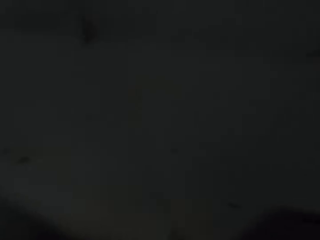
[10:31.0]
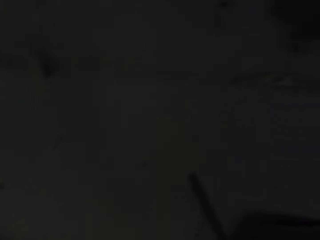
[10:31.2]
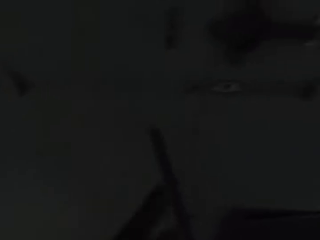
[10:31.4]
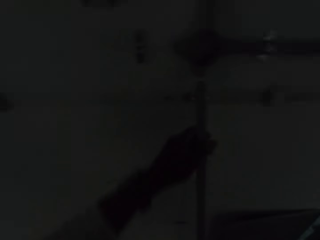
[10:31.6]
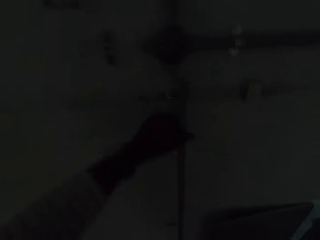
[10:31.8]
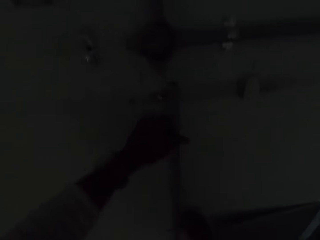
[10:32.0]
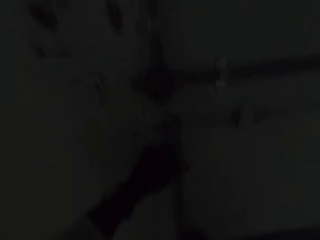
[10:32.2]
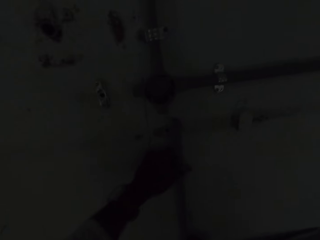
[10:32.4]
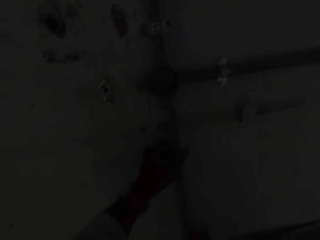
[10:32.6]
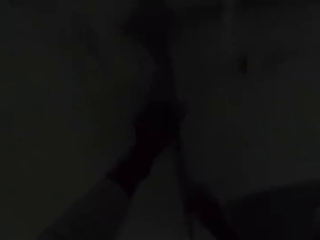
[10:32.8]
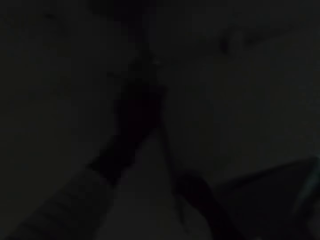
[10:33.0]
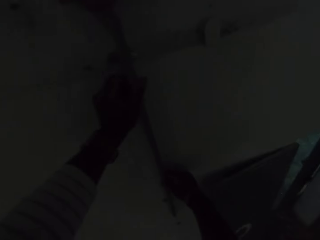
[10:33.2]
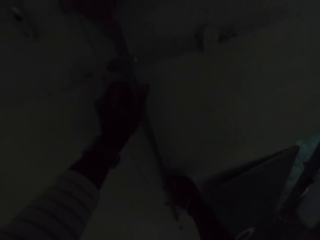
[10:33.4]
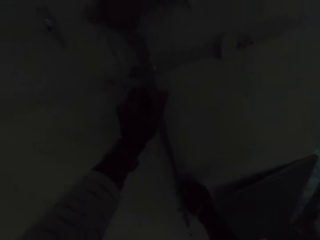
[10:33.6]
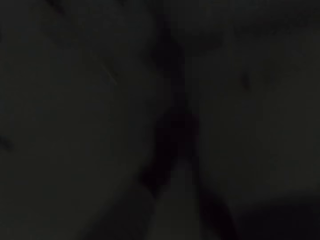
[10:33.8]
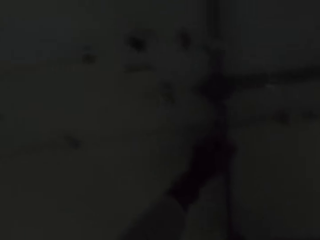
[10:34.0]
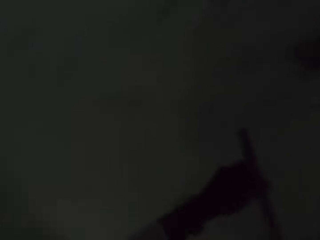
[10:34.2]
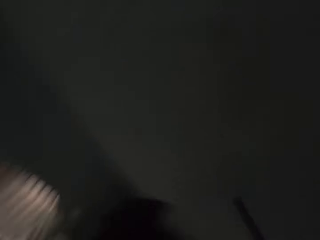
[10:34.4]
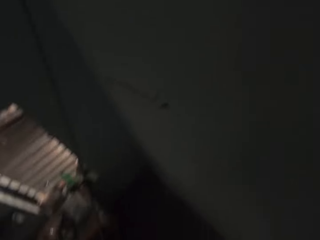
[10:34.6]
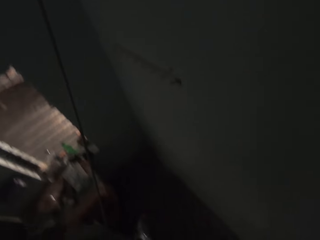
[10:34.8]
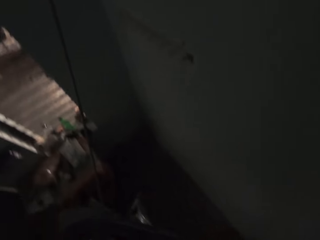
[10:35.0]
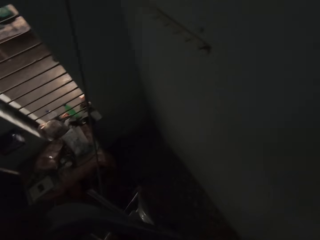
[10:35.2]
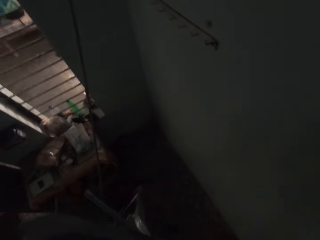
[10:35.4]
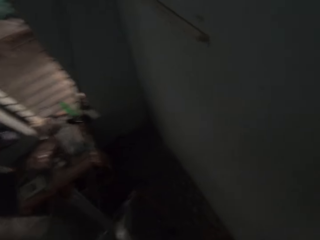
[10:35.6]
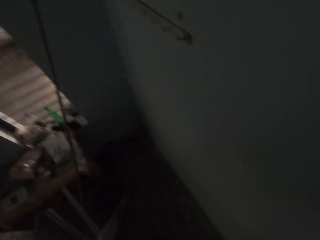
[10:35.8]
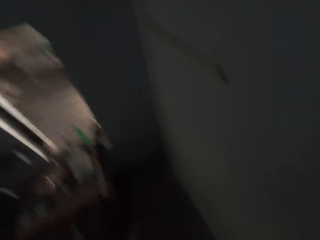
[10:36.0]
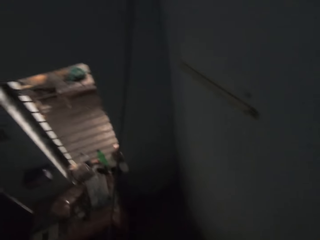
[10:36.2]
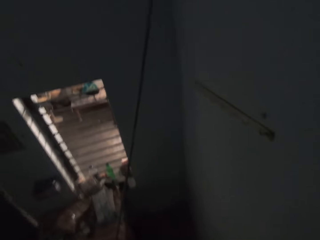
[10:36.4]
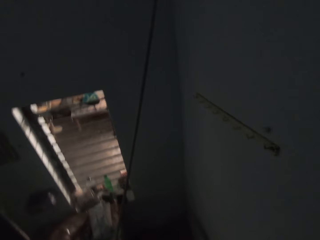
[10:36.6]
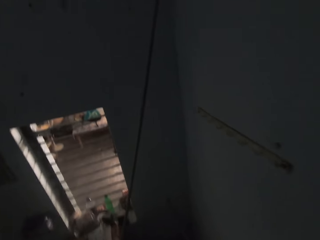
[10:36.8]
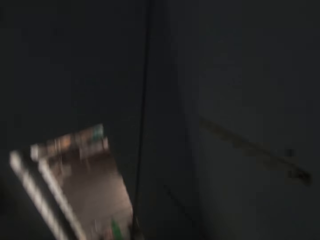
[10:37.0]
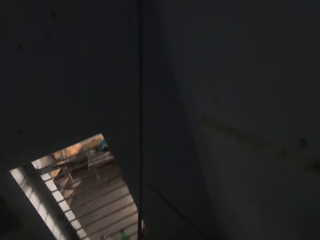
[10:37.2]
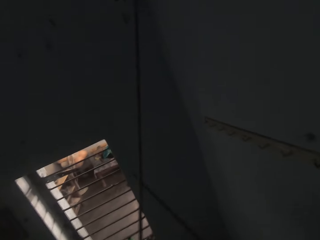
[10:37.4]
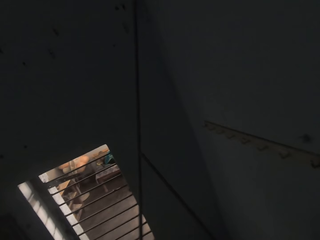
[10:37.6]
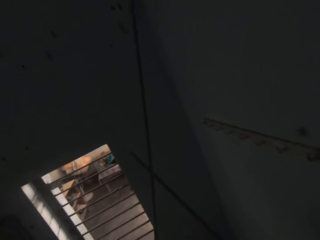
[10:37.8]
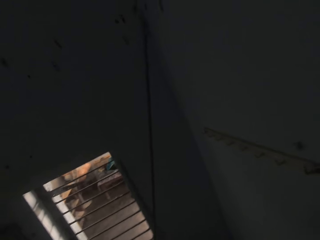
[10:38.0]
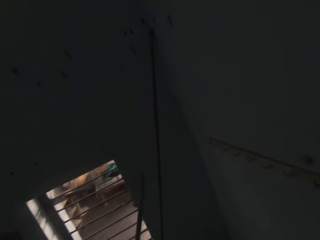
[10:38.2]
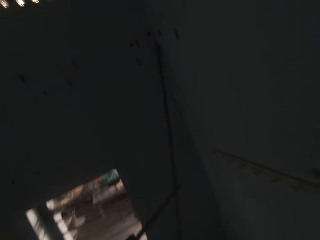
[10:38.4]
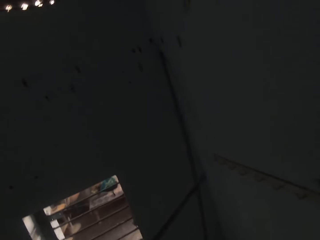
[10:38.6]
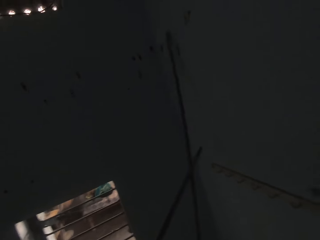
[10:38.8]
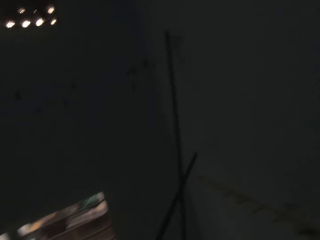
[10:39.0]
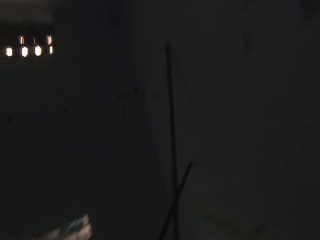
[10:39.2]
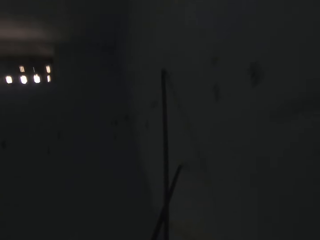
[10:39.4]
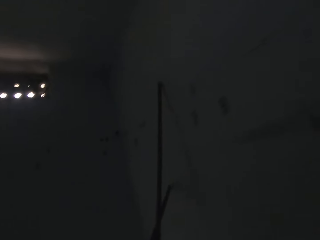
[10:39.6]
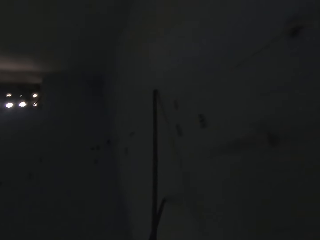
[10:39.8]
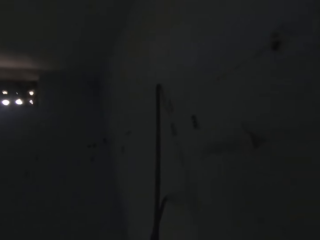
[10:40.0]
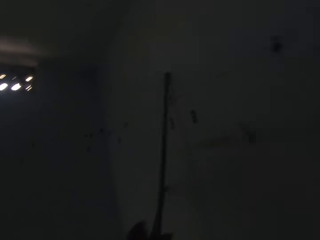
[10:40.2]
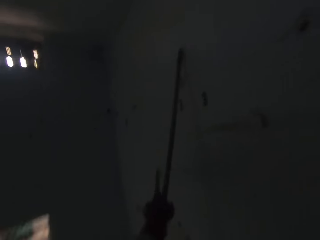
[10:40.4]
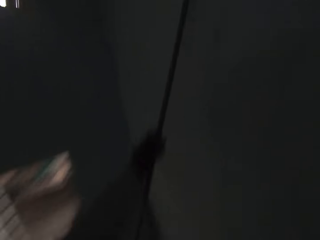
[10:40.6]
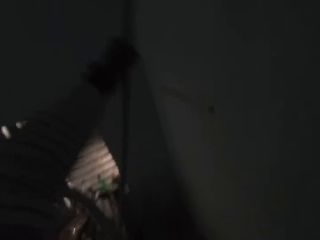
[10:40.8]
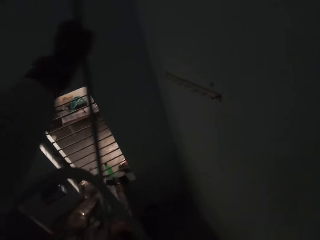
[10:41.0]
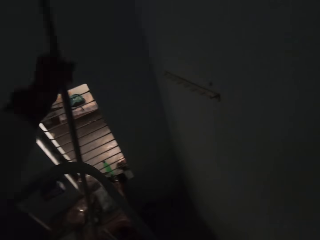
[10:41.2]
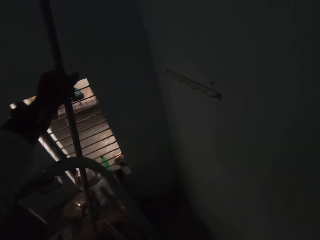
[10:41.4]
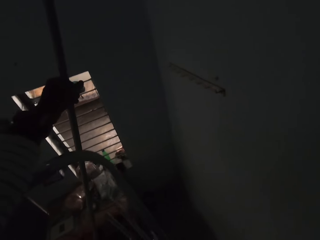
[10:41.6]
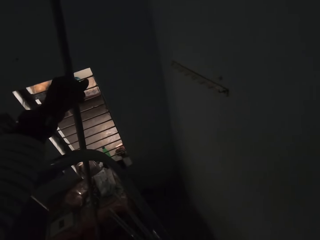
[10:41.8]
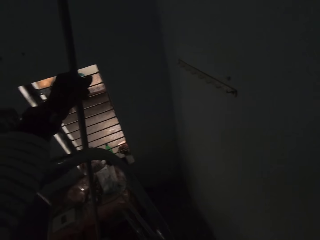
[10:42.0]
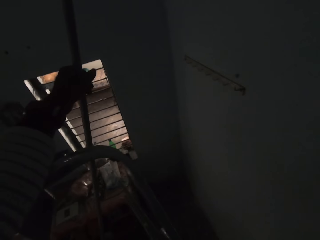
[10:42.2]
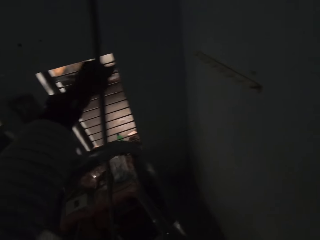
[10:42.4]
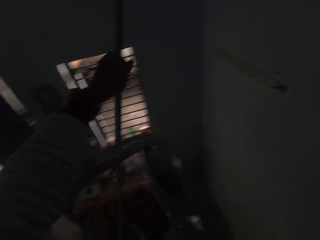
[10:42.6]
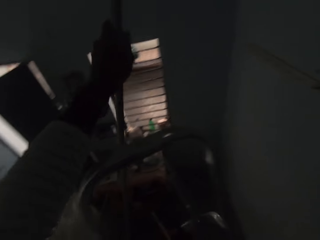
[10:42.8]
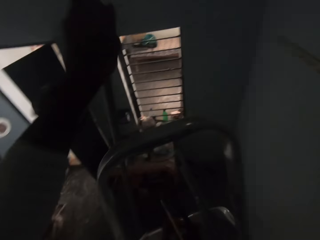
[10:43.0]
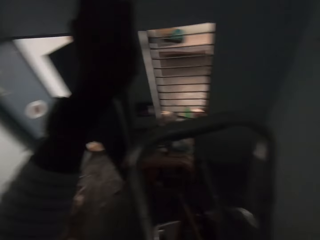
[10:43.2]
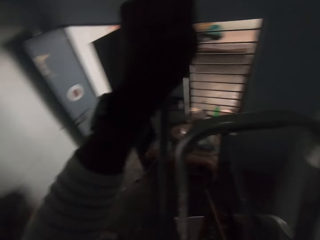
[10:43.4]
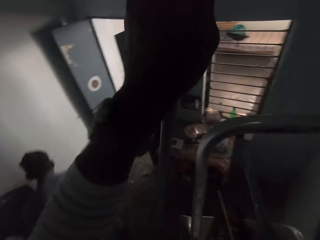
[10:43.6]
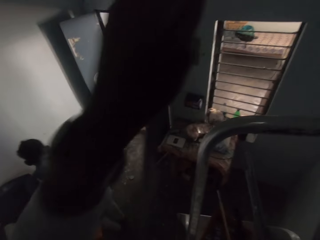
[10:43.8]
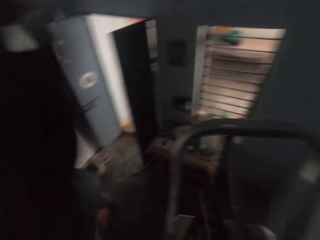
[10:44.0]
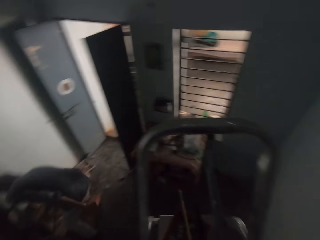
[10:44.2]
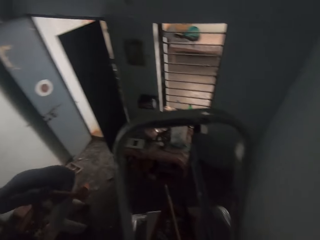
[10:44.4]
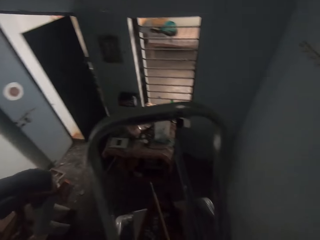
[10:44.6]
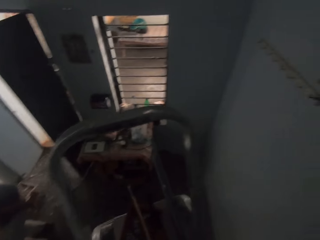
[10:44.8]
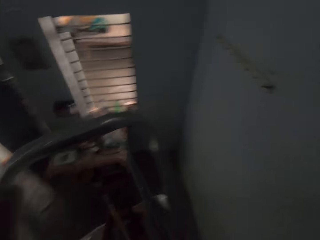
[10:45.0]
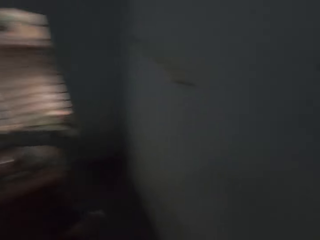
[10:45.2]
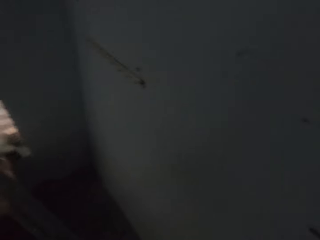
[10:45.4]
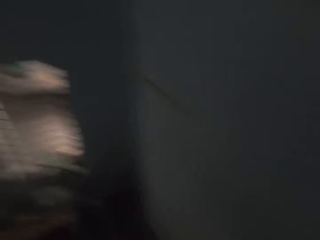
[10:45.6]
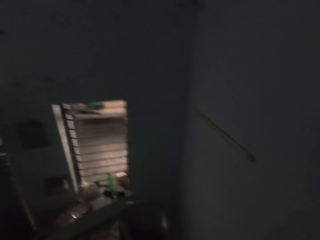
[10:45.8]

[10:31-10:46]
The camera wearer holds the plastic conduit with his hands. He puts the electric pipe on the wall. He inserts the plastic conduit into the plastic conduit on the wall with his hands. He removes the plastic conduit from the wall with his hands. He picks a plastic conduit from the scaffold with his right hand. He places the plastic conduit on the scaffold with his right hand. He picks a plastic conduit from the wall with the plastic conduit in his left hand. He holds the plastic conduit with his left hand. He places the plastic conduit on the scaffold with his right hand.

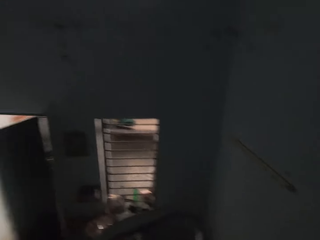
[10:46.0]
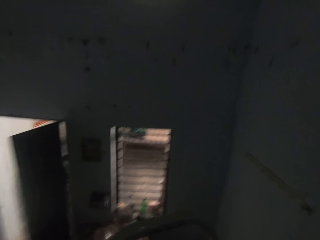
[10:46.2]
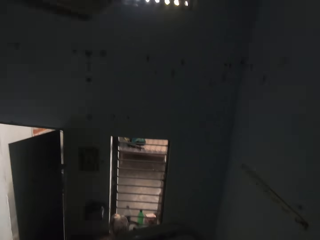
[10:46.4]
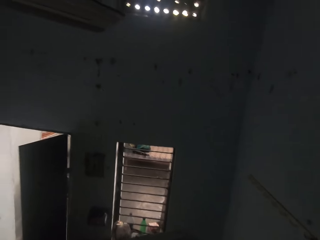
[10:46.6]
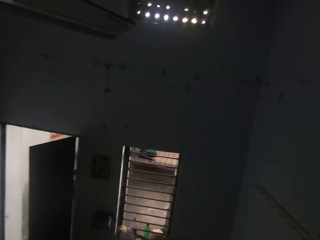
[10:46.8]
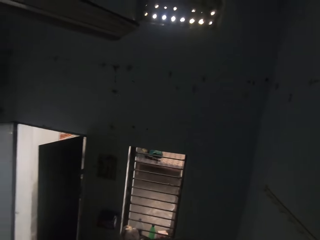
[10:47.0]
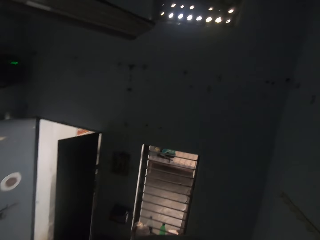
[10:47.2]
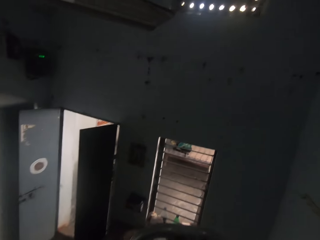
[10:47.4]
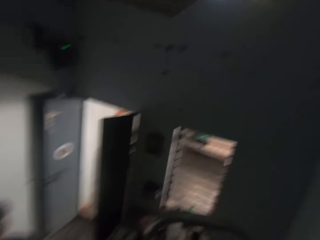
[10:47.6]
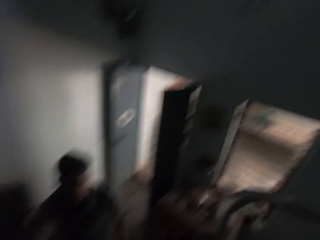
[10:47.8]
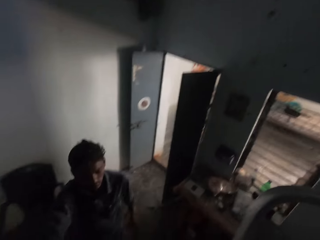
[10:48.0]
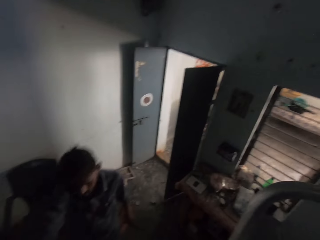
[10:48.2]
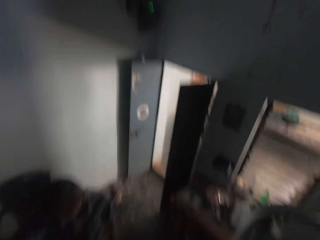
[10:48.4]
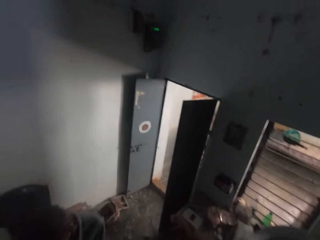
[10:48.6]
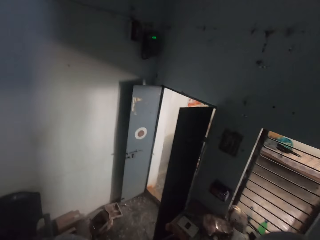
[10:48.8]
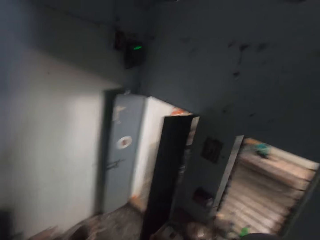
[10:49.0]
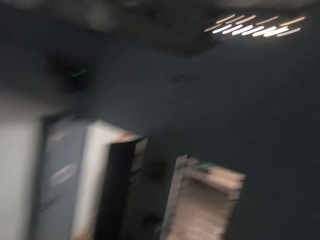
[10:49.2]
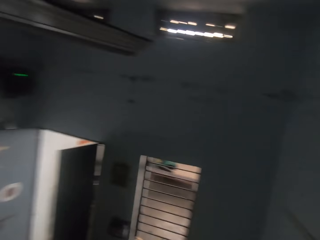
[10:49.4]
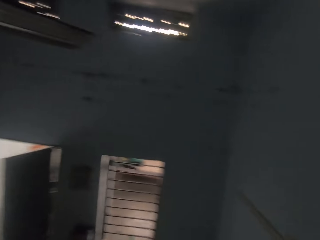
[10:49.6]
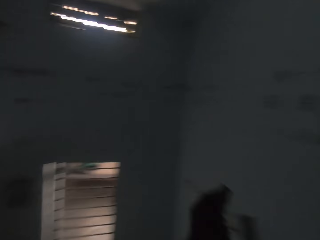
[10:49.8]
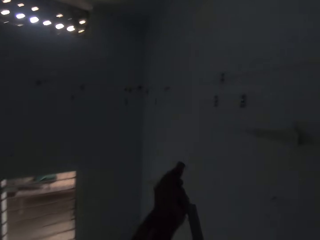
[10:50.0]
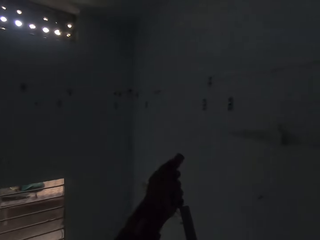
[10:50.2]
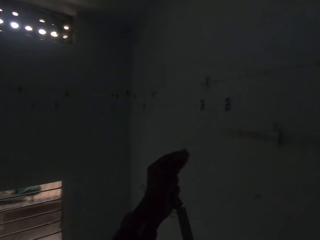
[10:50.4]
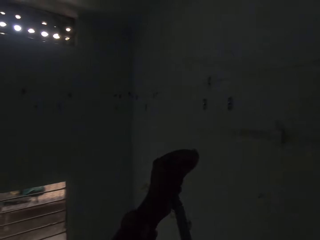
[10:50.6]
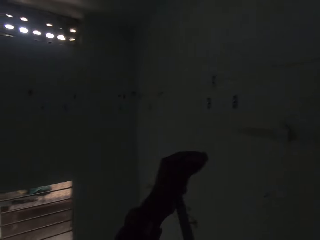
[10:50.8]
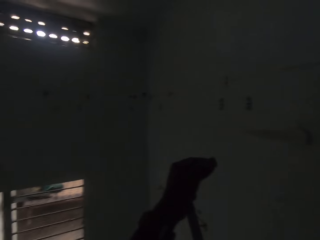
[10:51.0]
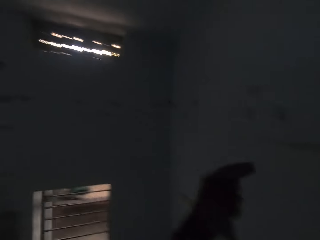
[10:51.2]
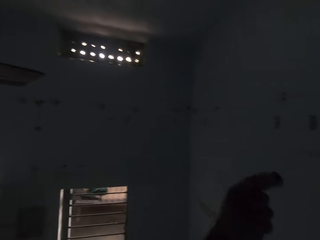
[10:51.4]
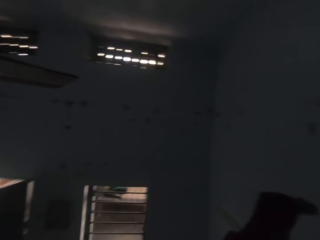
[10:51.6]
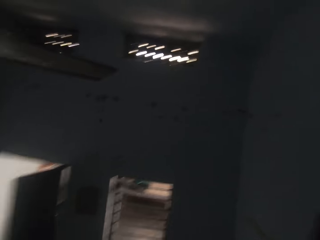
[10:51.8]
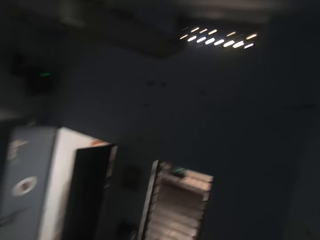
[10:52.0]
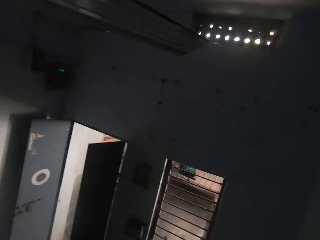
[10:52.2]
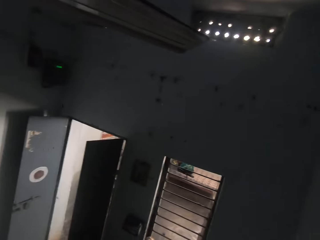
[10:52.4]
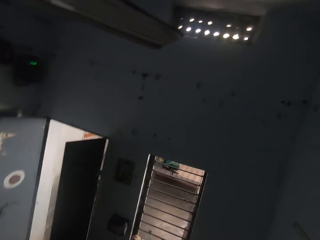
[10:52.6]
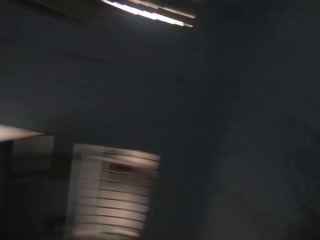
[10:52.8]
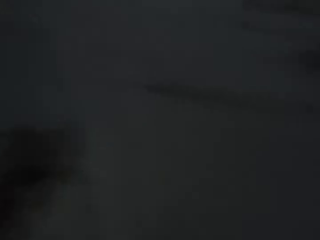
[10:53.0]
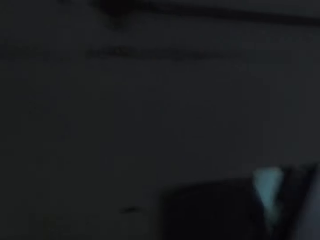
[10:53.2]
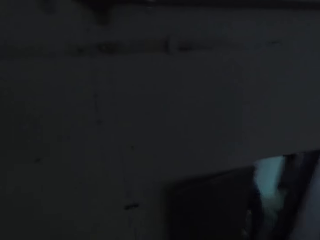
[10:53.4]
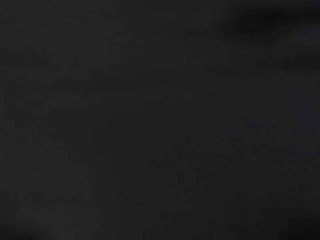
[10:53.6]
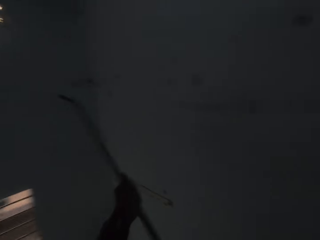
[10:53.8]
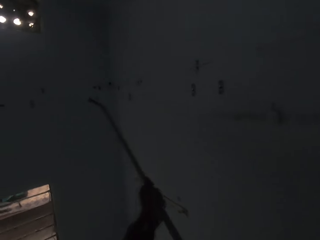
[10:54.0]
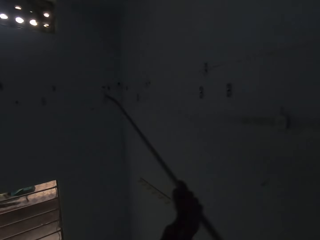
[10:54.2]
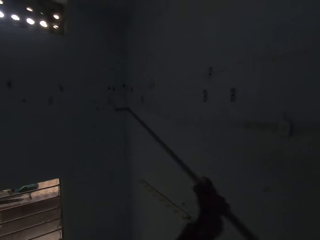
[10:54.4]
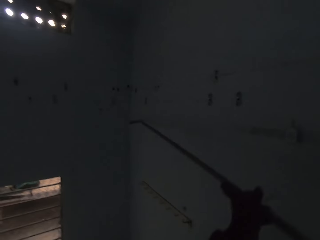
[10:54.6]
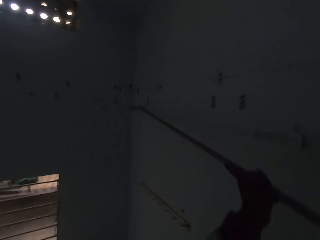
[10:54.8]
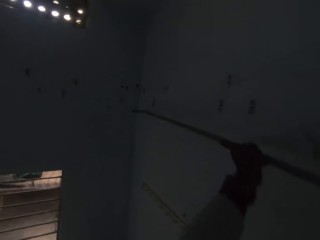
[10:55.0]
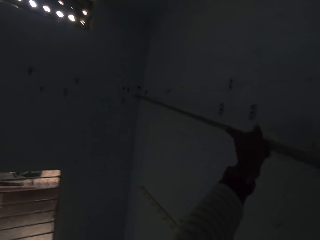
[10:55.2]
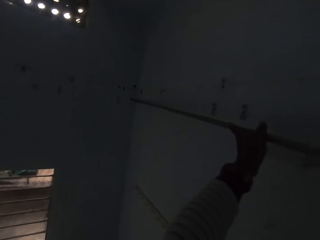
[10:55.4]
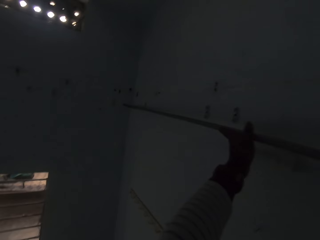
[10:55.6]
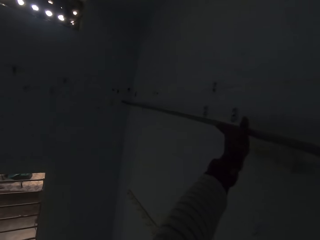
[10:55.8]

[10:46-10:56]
The camera wearer inserts a pipe into the plastic conduit in his right hand with his left hand. He lifts the plastic conduit with his hands.
